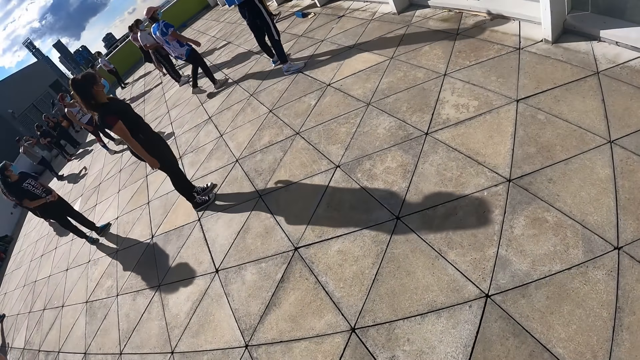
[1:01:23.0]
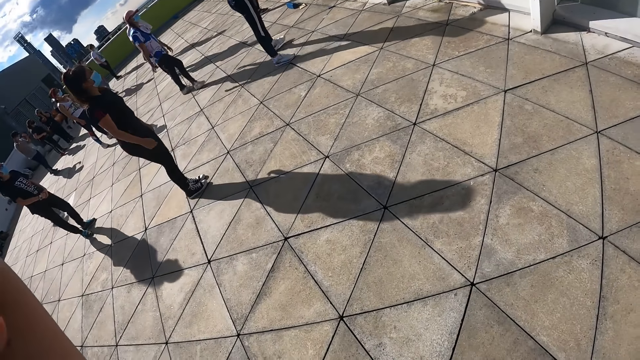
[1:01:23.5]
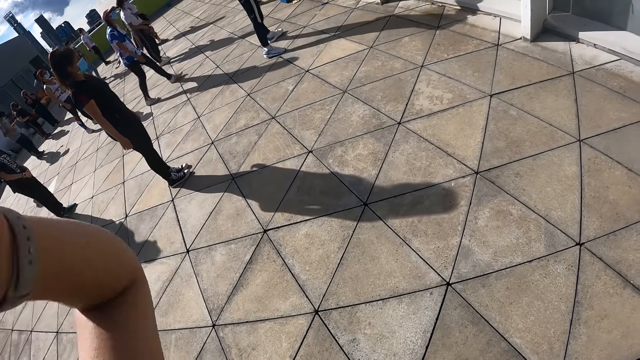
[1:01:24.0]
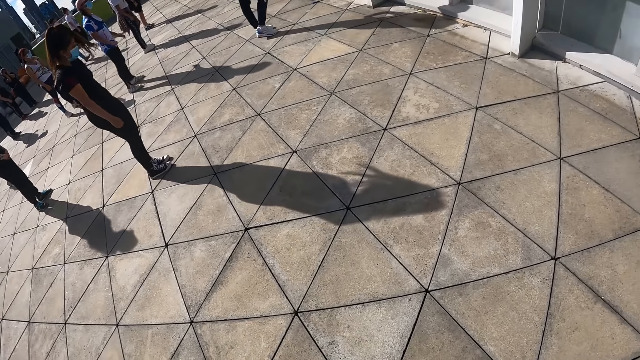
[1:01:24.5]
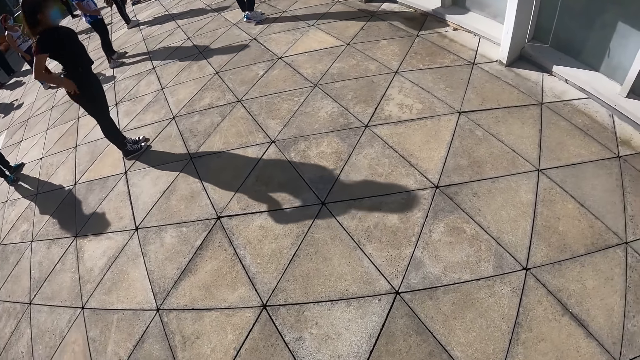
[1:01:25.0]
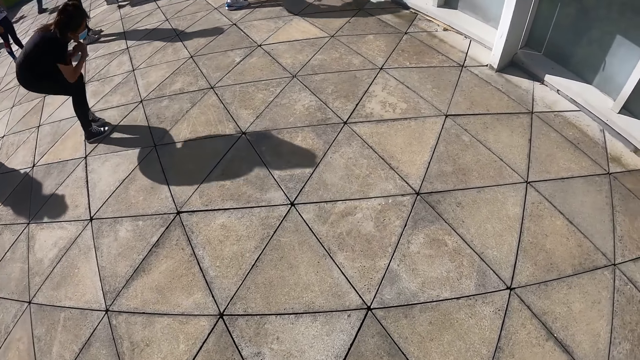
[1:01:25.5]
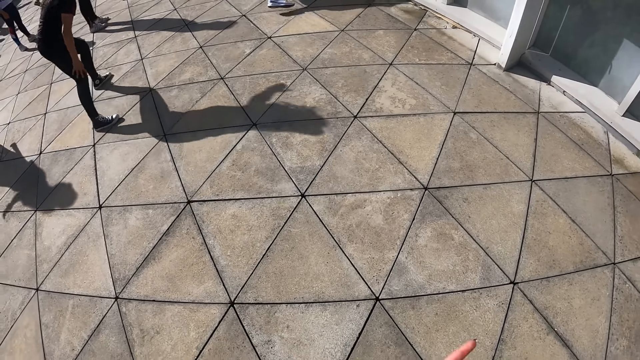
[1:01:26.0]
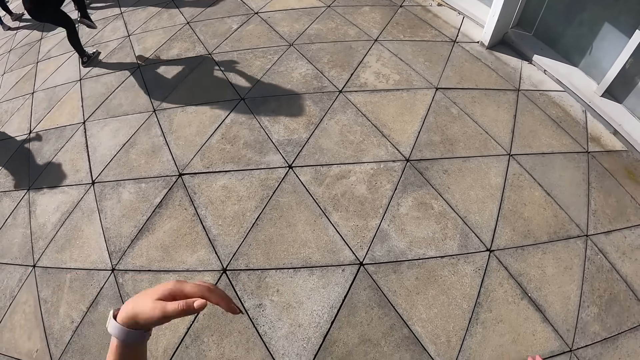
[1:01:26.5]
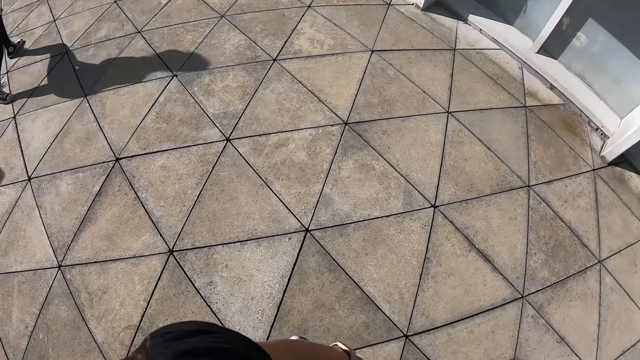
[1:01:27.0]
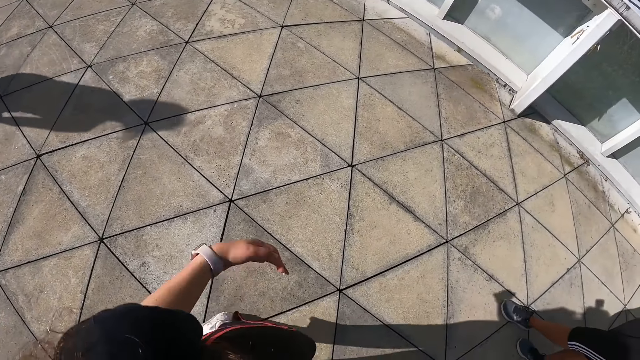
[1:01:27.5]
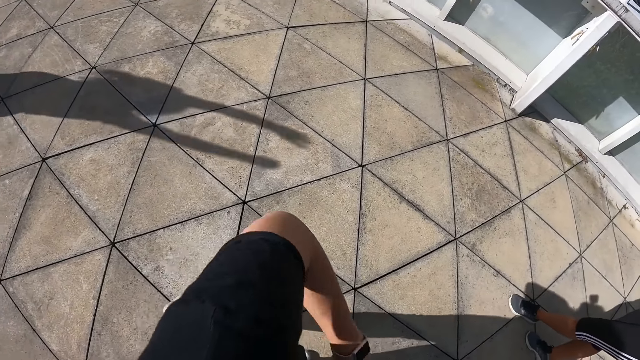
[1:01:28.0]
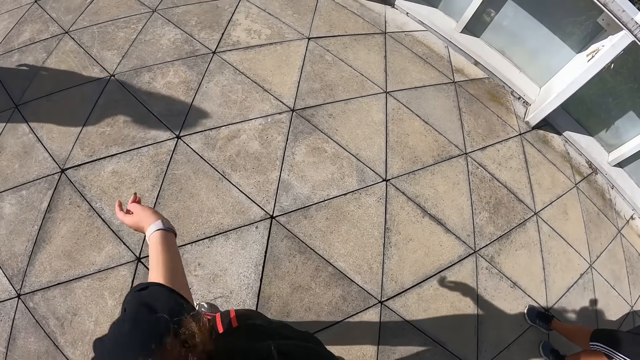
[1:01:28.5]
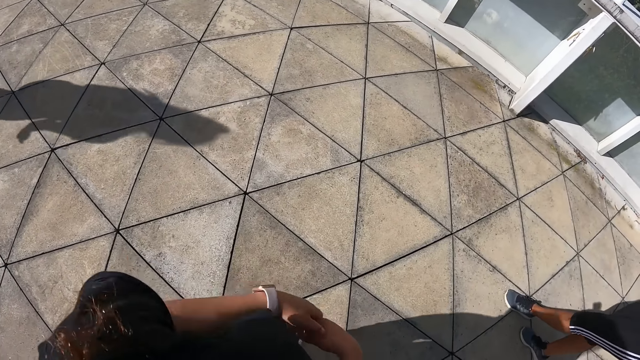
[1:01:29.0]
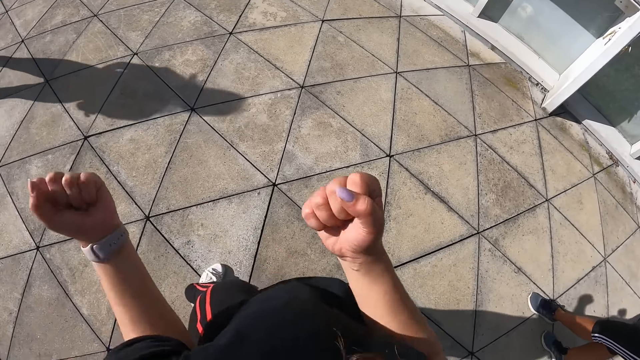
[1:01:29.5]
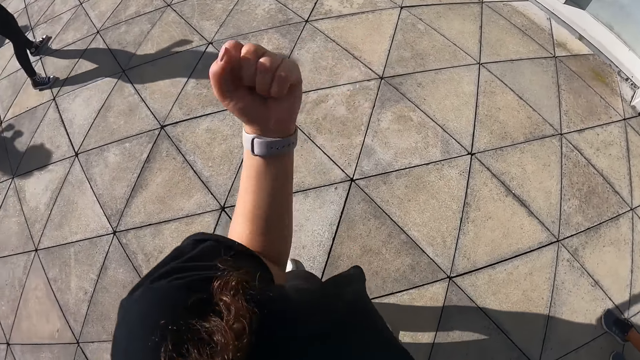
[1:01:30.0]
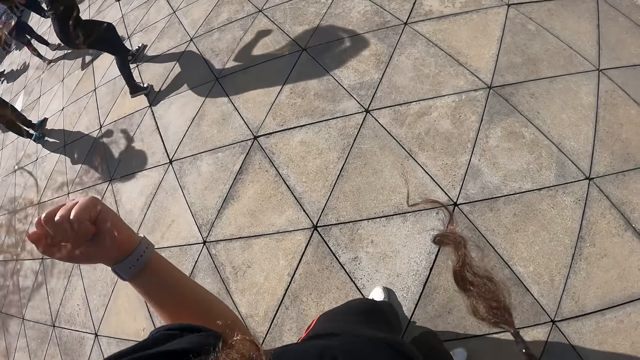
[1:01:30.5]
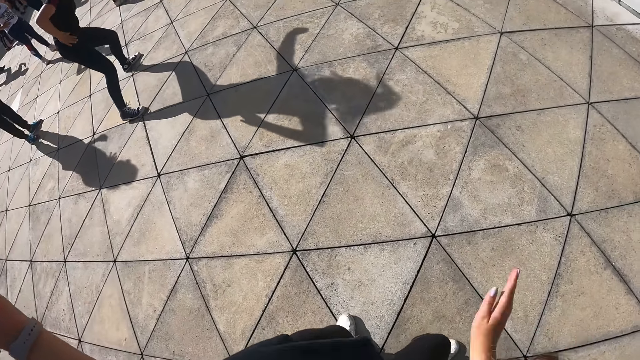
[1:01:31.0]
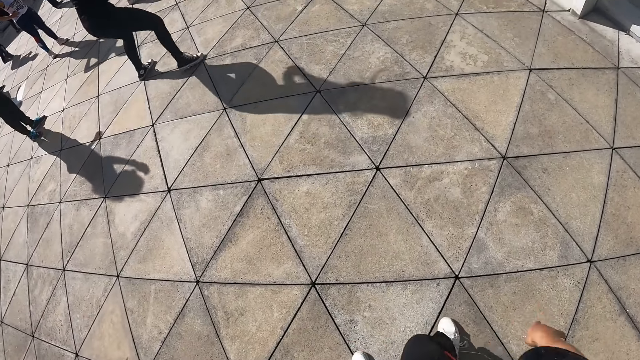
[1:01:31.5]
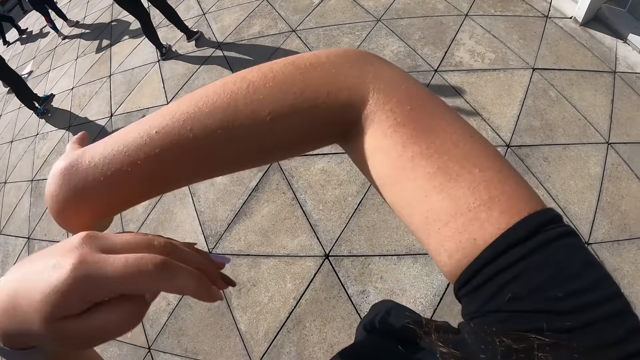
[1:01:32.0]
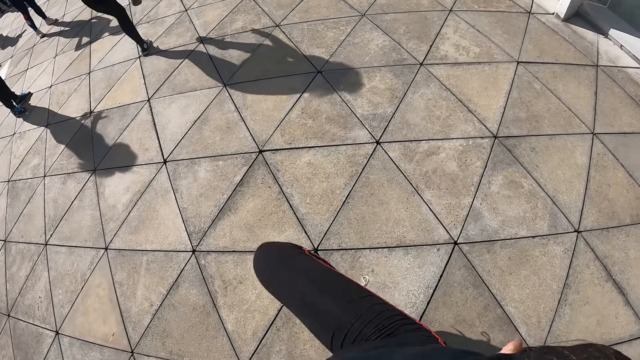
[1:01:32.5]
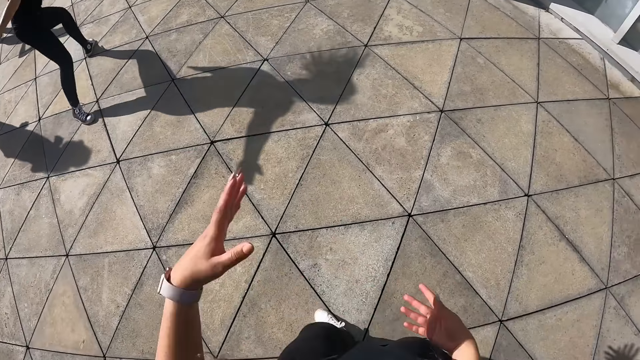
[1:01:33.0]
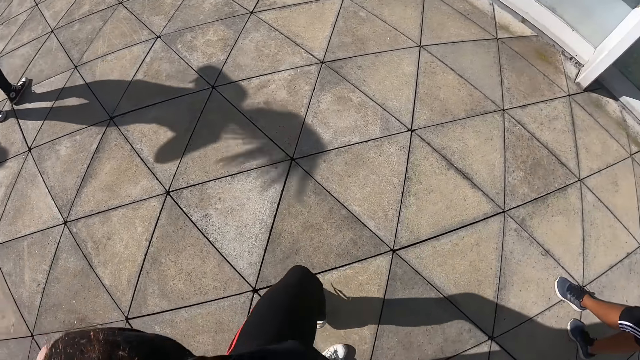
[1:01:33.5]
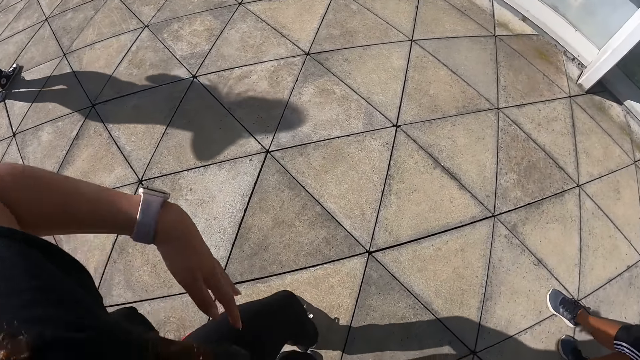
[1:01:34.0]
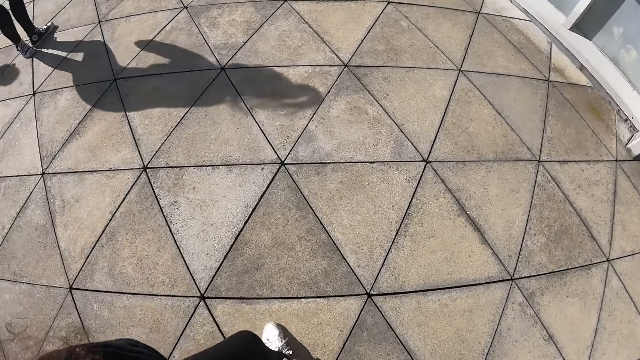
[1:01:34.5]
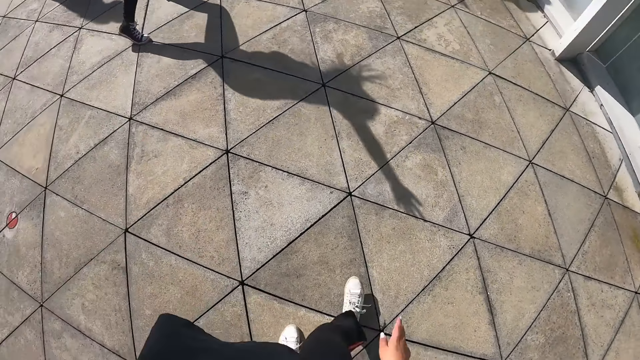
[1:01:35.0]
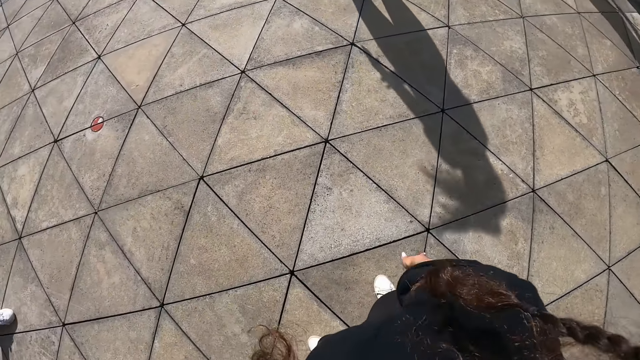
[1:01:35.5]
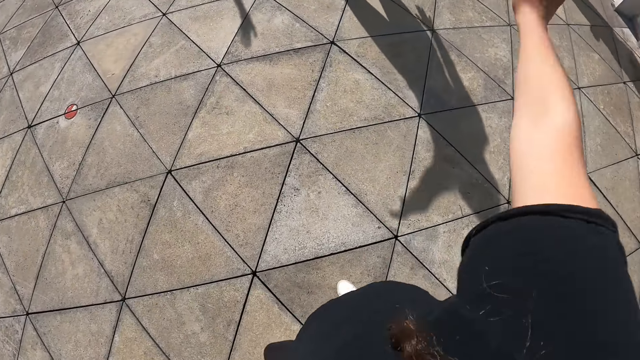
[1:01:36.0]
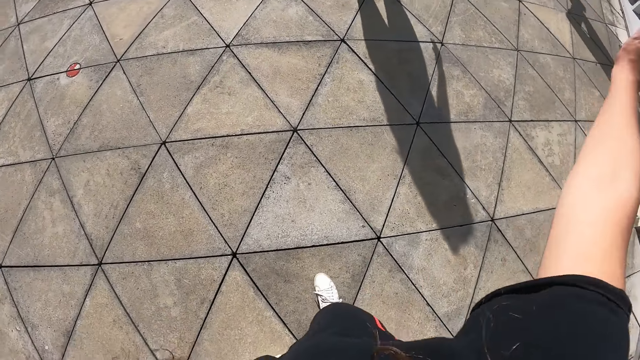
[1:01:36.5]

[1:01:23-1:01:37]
A woman dances. The camera wearer dances.

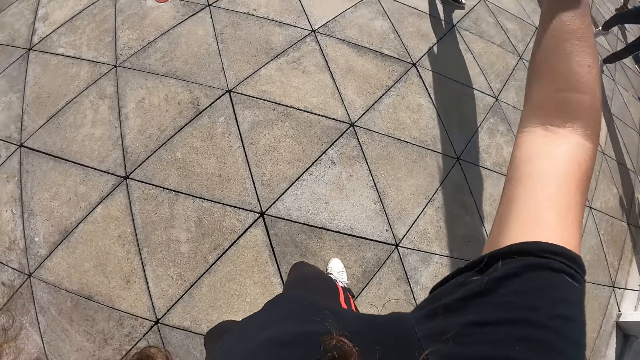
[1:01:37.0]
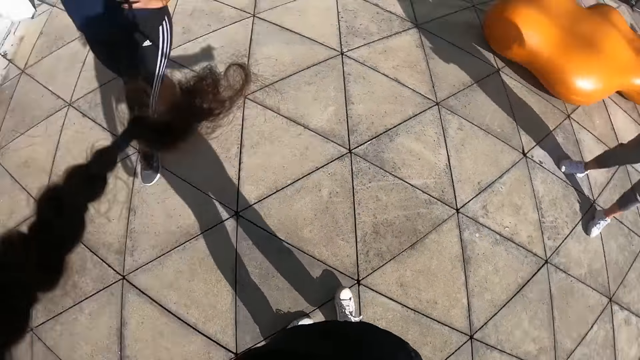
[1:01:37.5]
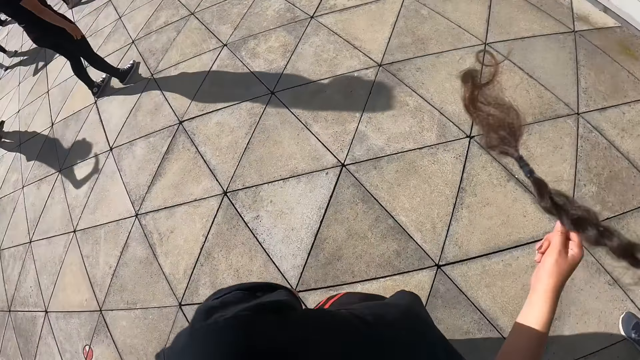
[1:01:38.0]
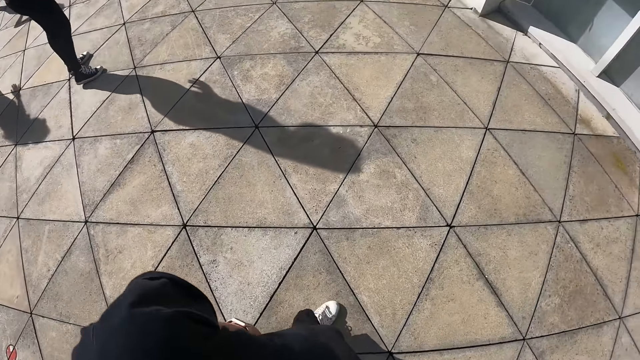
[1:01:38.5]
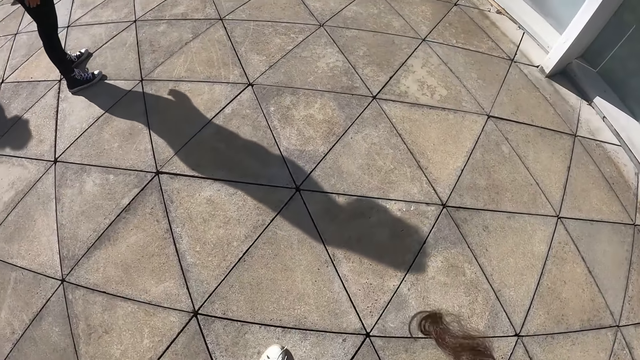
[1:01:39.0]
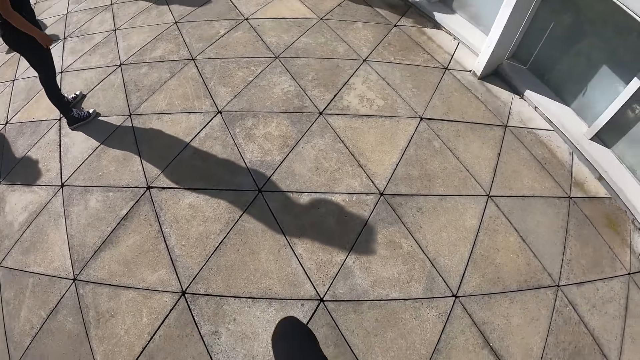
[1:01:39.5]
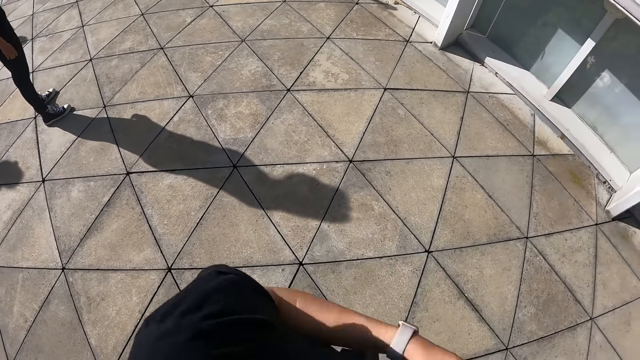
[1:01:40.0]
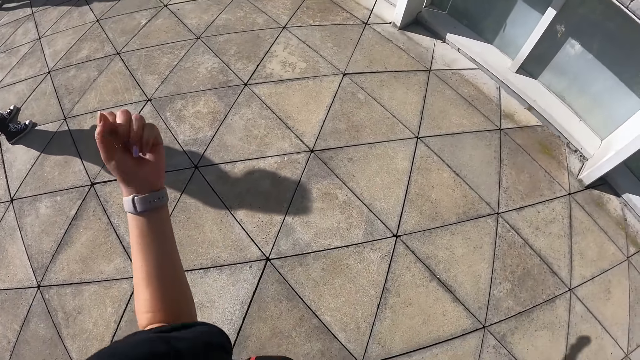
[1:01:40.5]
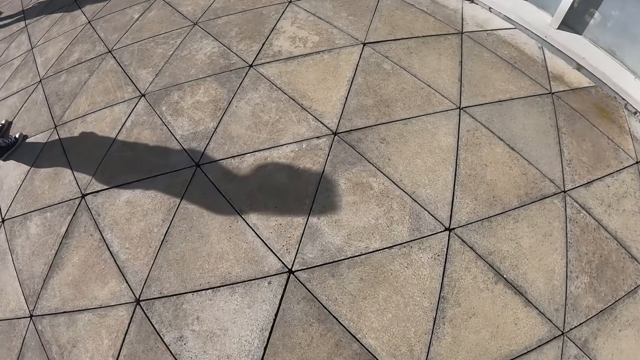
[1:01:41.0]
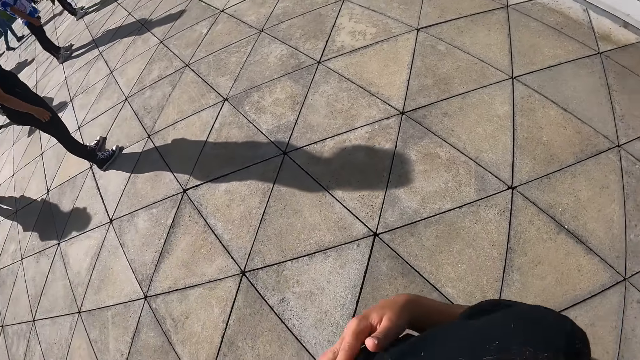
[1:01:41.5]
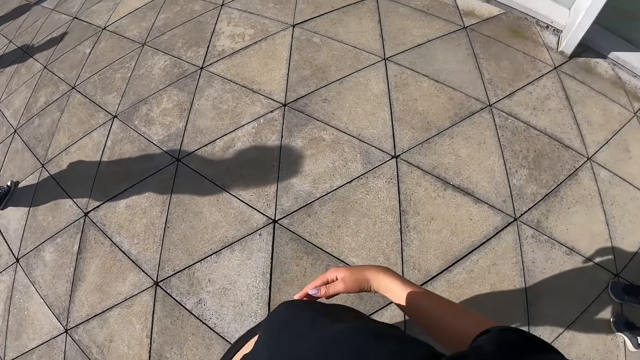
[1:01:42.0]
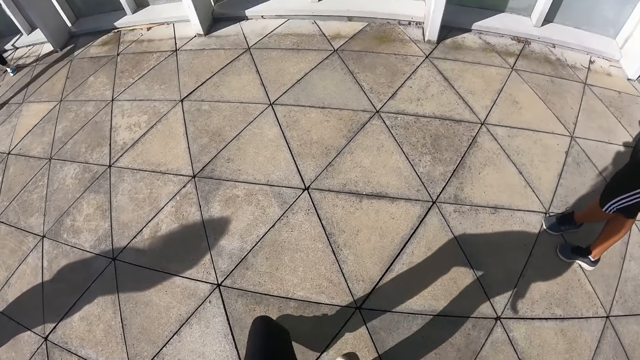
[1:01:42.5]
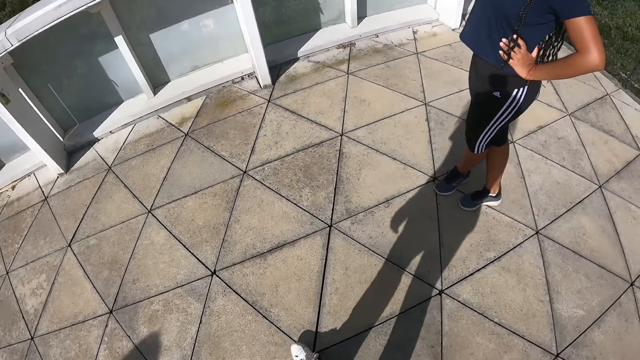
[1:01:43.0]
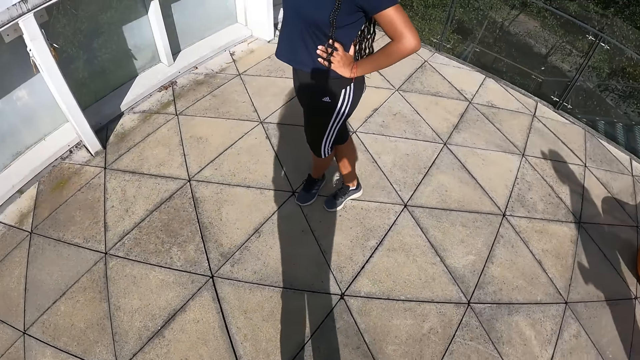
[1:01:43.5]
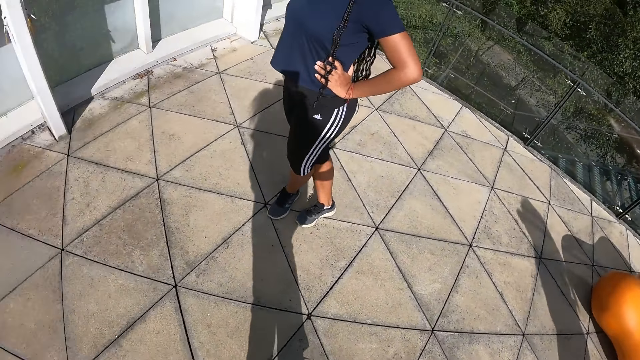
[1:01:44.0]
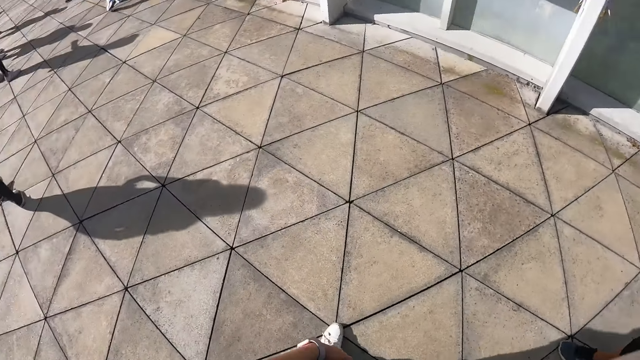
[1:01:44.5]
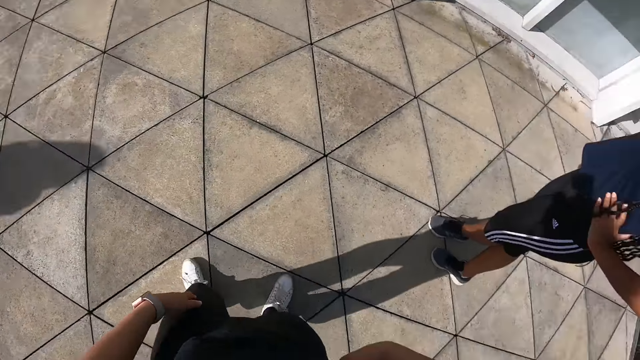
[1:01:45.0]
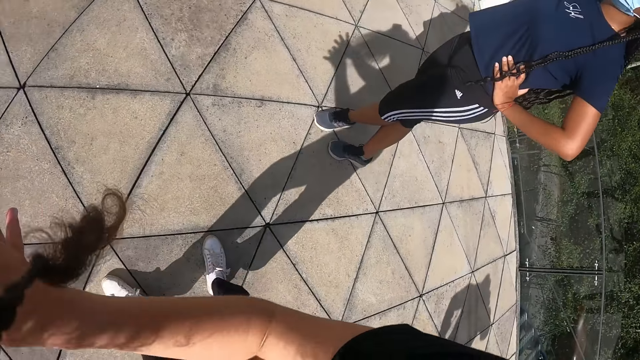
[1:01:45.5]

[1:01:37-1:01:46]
The camera wearer dances.
